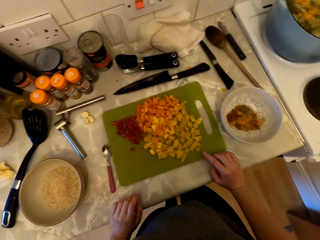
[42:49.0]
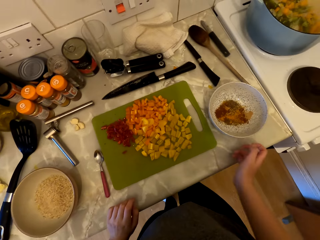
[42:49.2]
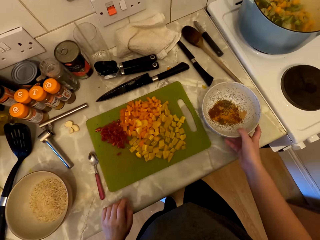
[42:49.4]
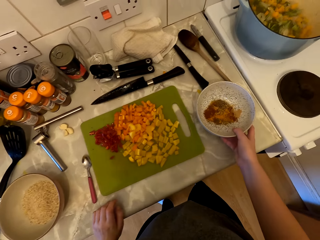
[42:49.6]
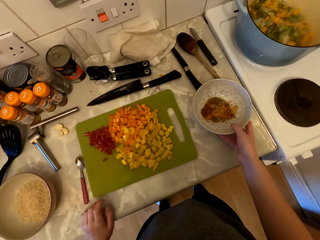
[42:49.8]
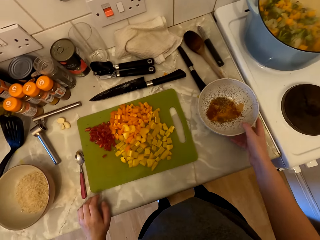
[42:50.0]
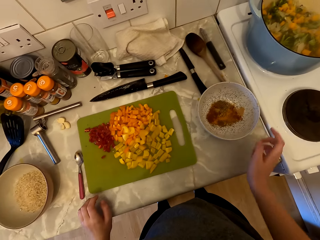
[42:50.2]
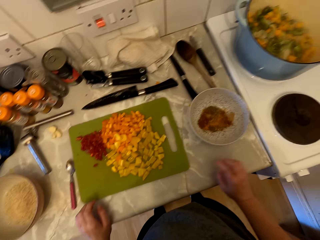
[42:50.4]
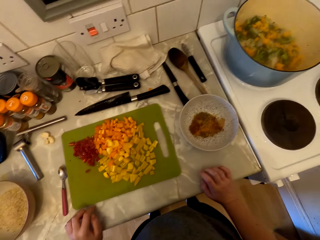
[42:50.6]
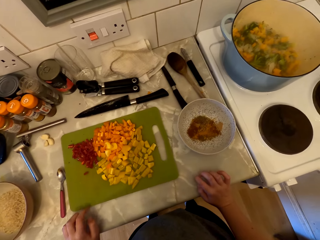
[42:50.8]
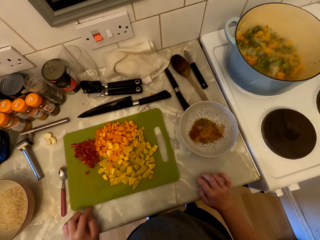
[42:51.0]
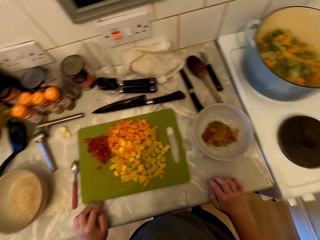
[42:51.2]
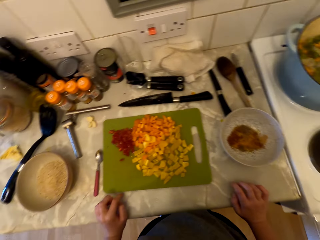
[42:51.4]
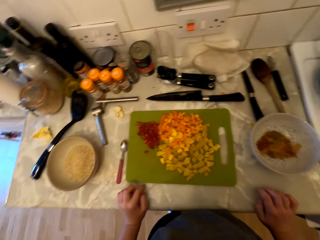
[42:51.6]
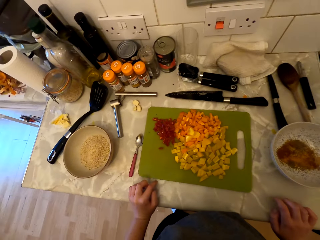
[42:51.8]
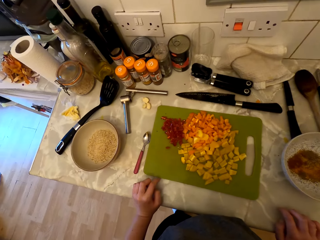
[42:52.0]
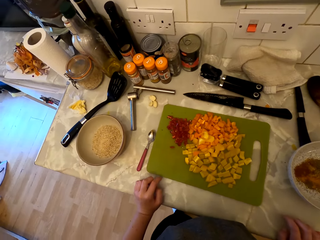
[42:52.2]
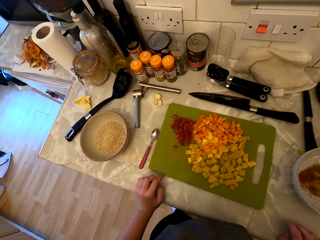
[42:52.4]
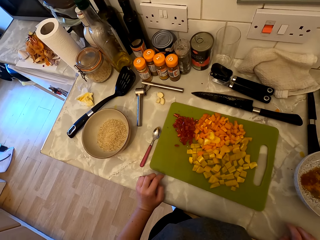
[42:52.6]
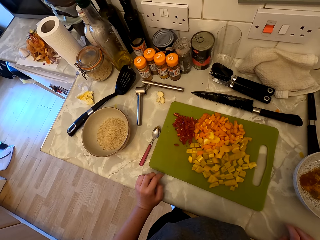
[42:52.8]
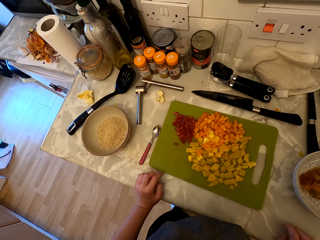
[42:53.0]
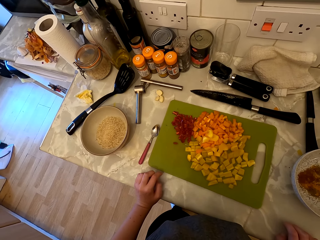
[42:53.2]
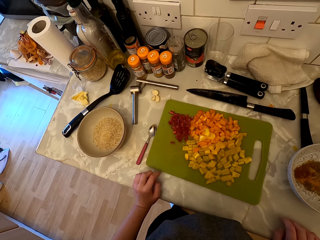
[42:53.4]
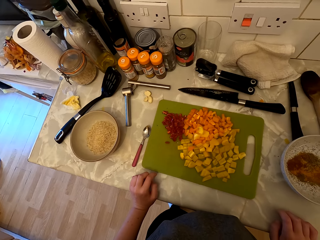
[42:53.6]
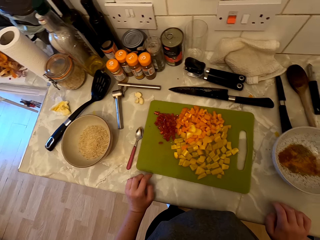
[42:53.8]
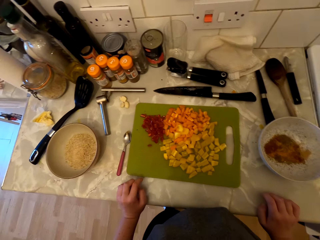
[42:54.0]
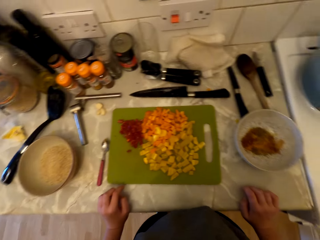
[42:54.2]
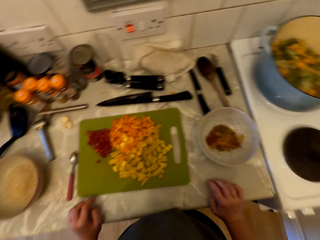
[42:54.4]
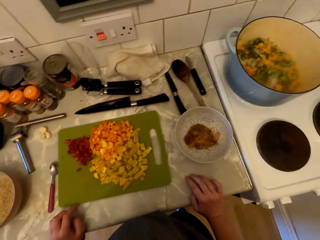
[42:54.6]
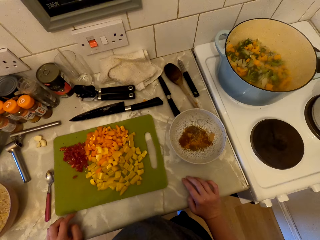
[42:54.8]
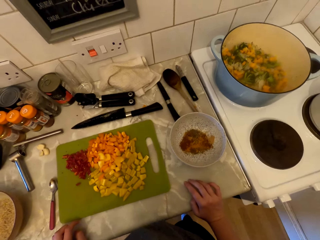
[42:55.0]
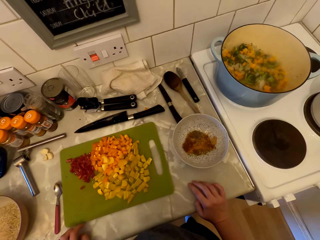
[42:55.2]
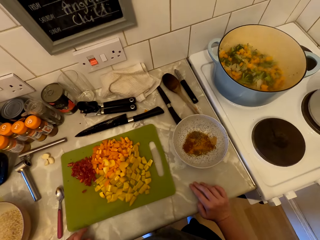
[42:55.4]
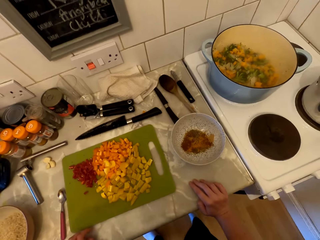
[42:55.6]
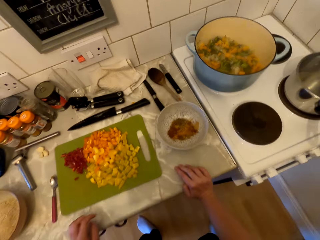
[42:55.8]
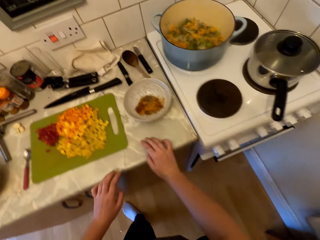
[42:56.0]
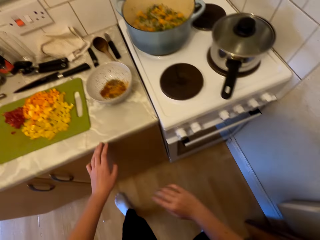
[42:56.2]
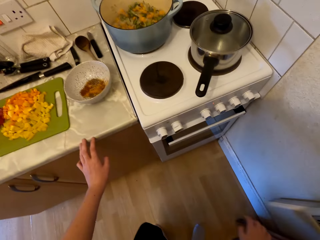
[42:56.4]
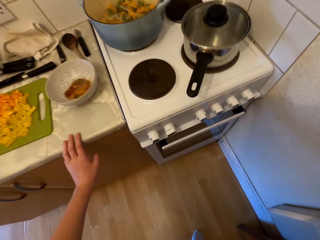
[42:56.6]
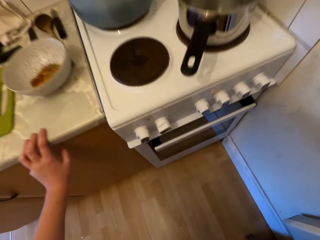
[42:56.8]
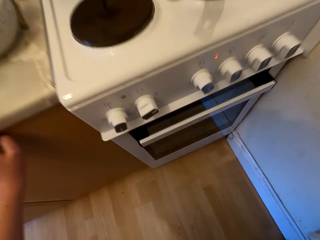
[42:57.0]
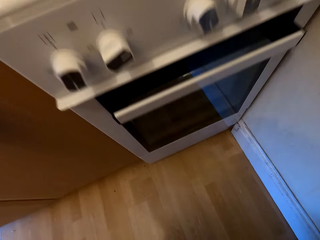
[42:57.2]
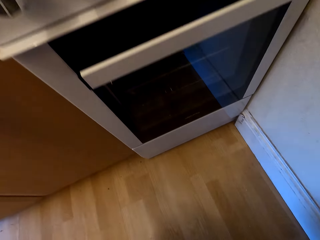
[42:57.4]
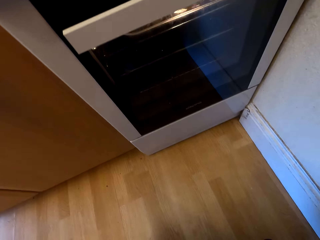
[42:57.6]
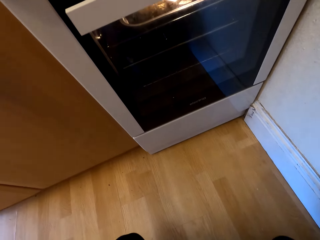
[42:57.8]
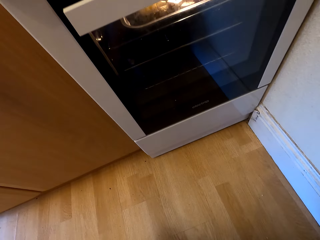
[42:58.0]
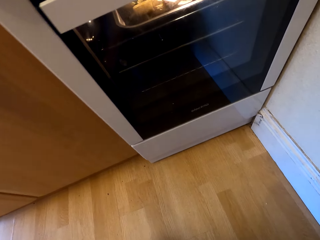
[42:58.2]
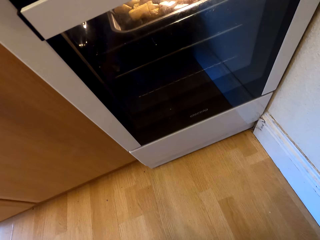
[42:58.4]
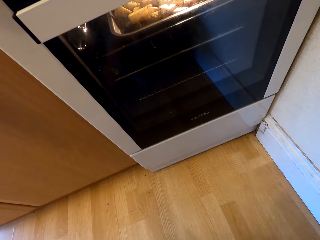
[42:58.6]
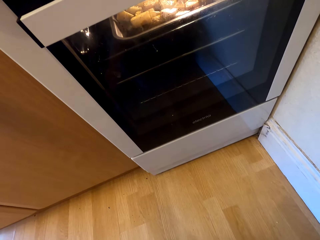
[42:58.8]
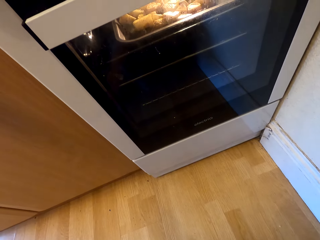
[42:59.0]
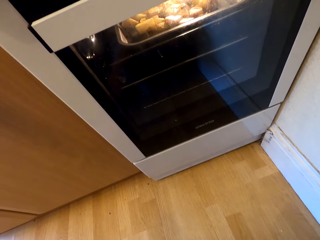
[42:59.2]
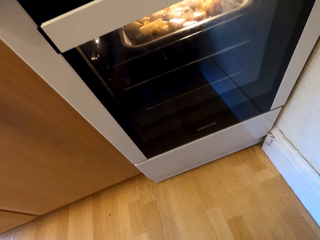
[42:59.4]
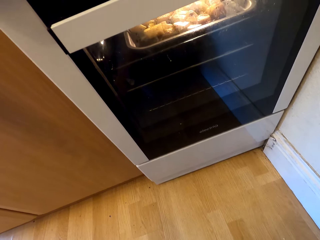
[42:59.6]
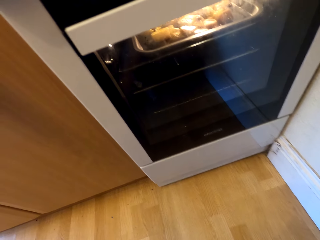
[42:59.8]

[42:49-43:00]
The camera wearer touches the bowl. They move the bowl. They talk. They look around. They look in the oven.

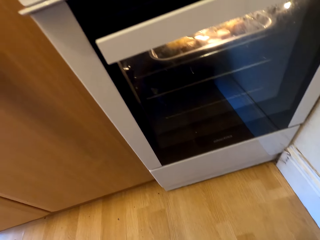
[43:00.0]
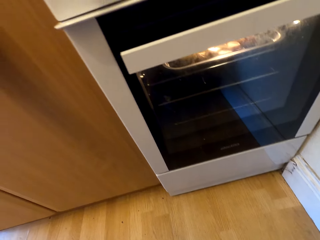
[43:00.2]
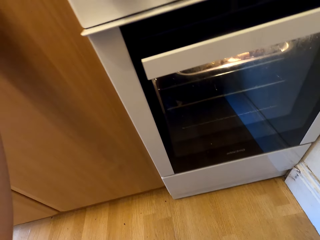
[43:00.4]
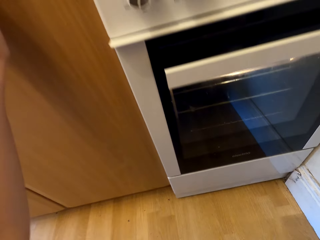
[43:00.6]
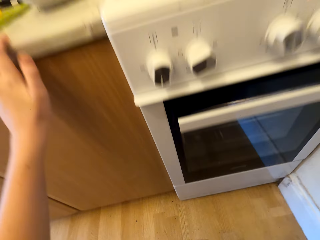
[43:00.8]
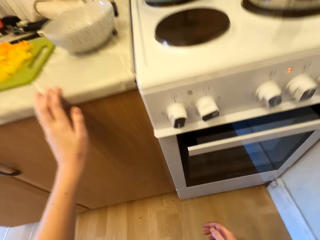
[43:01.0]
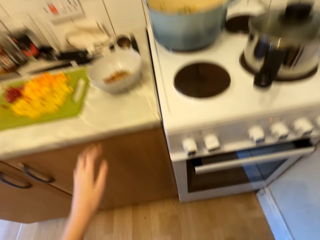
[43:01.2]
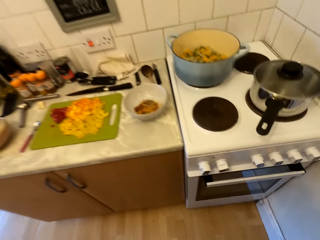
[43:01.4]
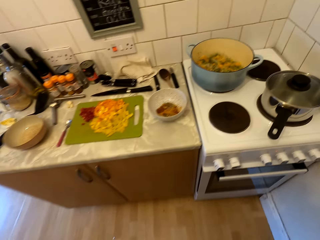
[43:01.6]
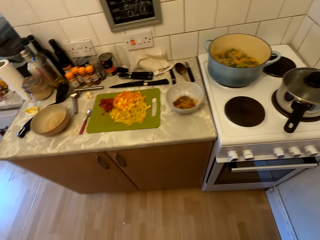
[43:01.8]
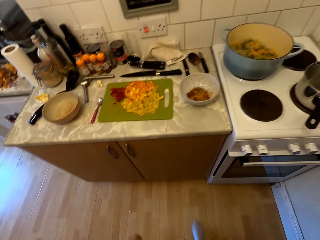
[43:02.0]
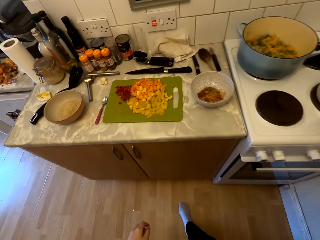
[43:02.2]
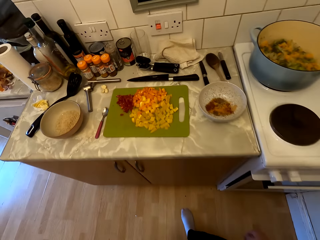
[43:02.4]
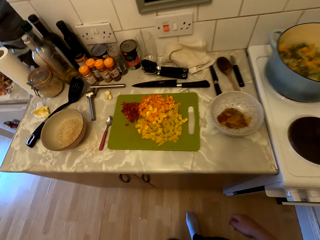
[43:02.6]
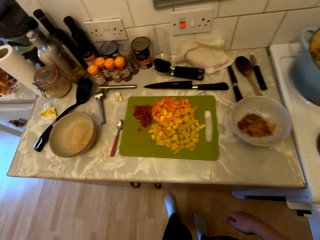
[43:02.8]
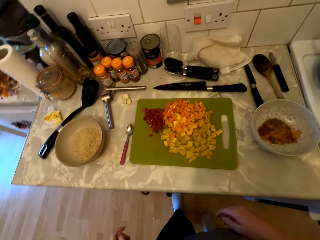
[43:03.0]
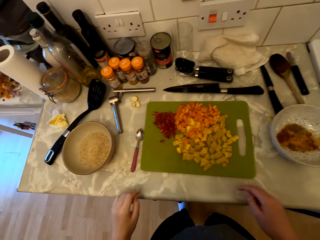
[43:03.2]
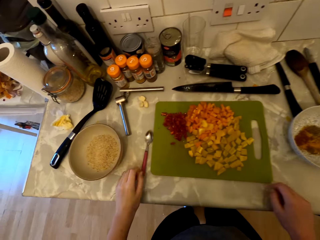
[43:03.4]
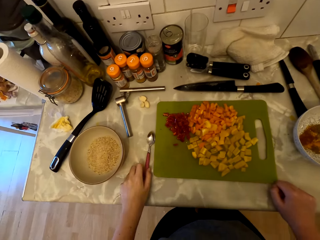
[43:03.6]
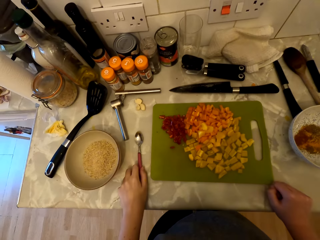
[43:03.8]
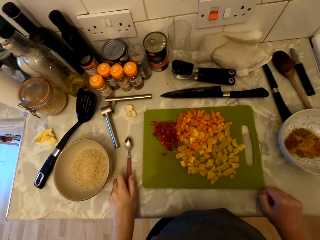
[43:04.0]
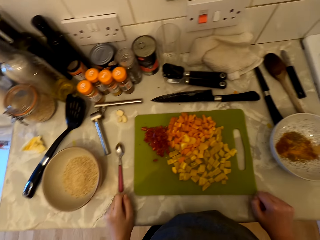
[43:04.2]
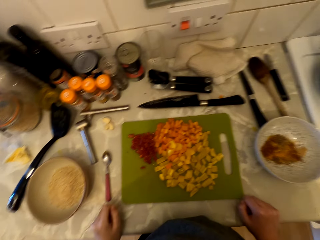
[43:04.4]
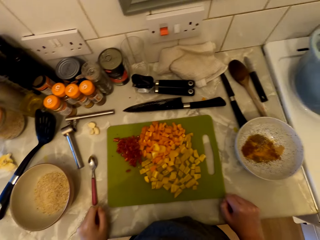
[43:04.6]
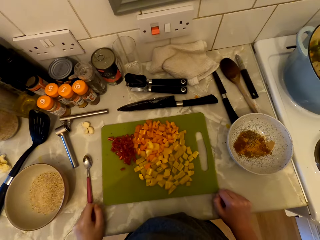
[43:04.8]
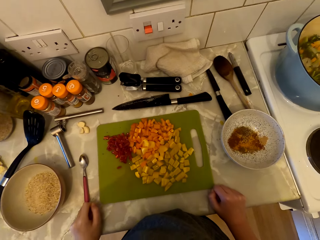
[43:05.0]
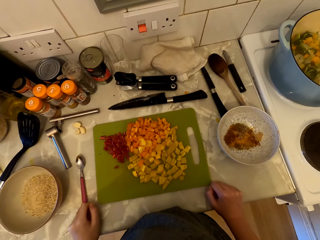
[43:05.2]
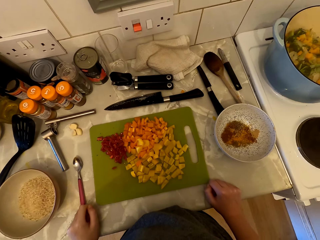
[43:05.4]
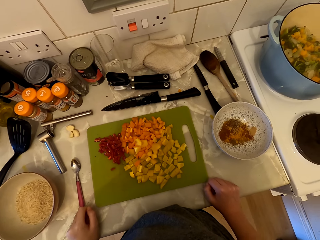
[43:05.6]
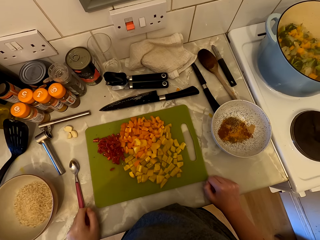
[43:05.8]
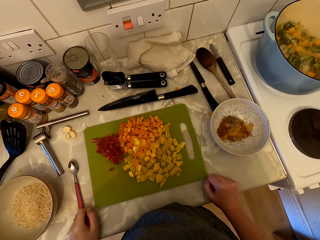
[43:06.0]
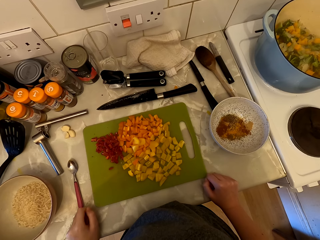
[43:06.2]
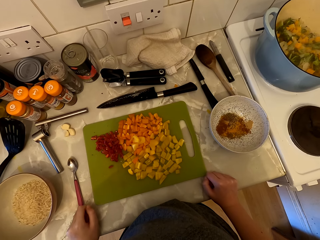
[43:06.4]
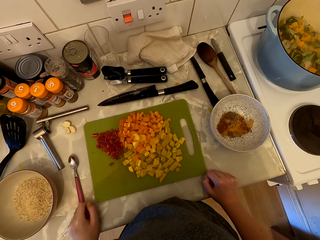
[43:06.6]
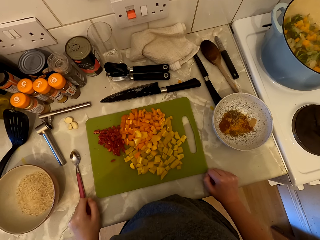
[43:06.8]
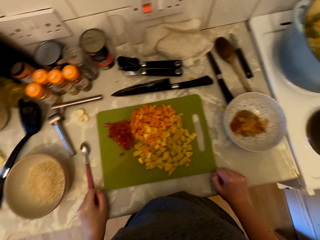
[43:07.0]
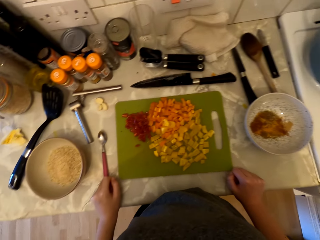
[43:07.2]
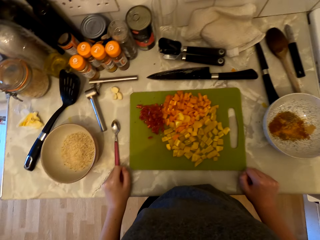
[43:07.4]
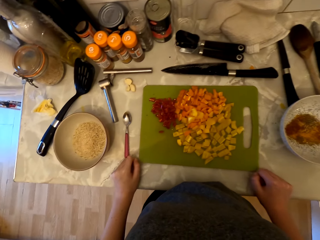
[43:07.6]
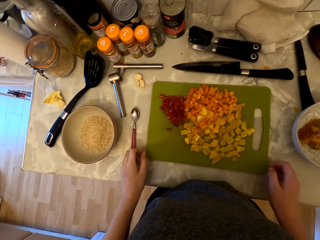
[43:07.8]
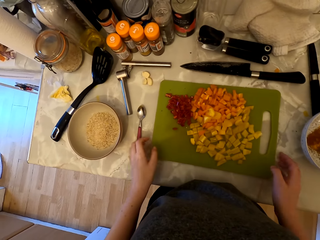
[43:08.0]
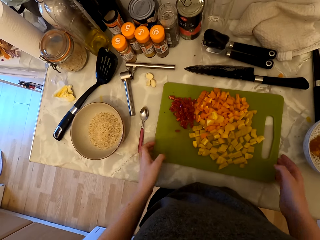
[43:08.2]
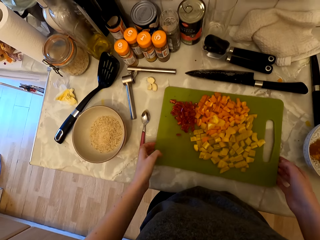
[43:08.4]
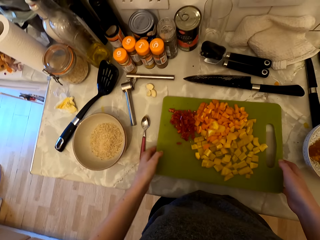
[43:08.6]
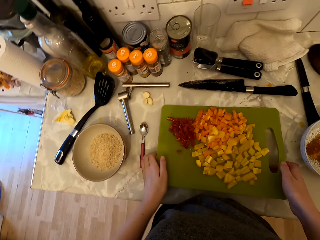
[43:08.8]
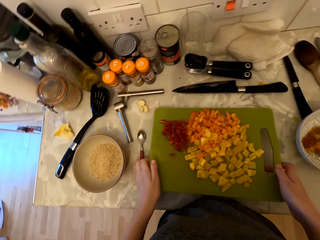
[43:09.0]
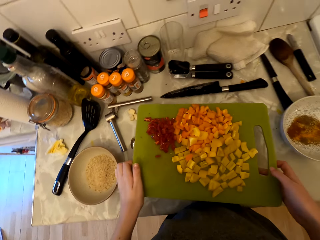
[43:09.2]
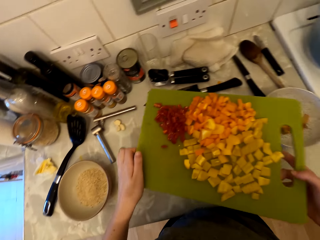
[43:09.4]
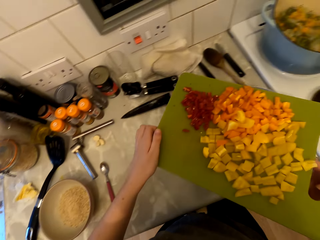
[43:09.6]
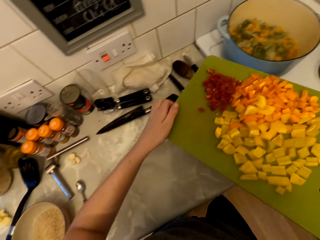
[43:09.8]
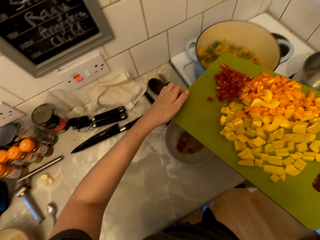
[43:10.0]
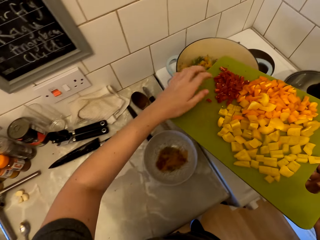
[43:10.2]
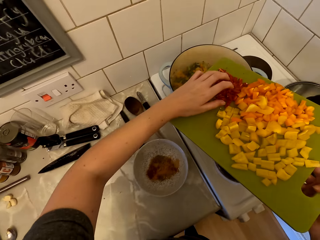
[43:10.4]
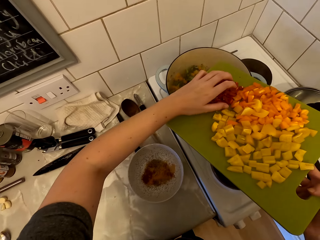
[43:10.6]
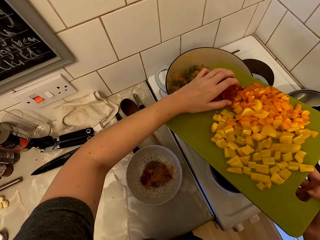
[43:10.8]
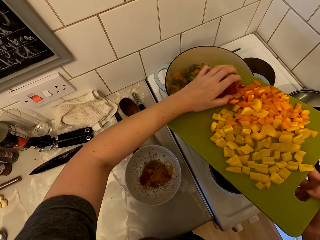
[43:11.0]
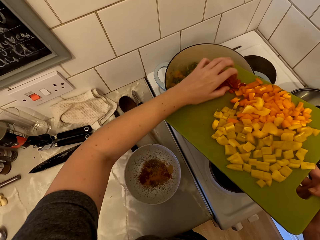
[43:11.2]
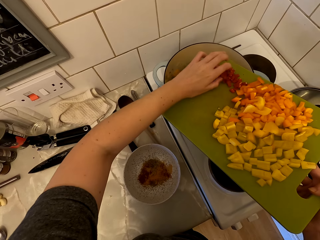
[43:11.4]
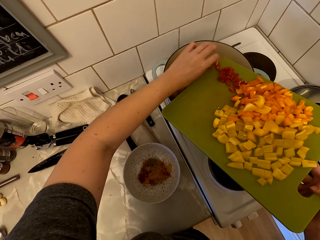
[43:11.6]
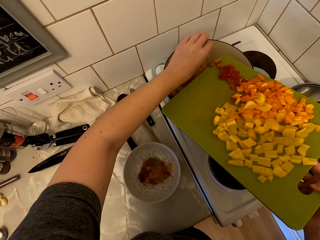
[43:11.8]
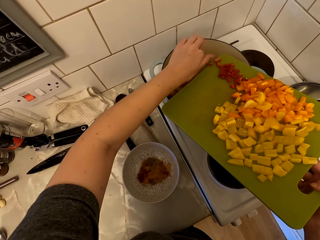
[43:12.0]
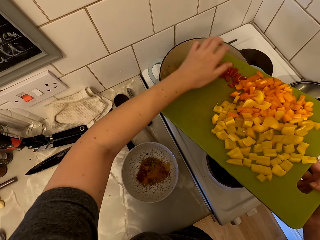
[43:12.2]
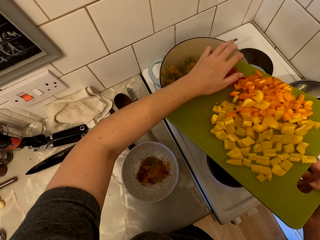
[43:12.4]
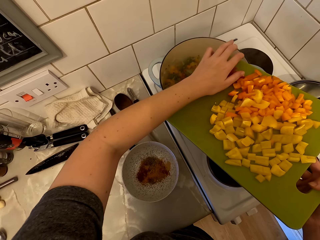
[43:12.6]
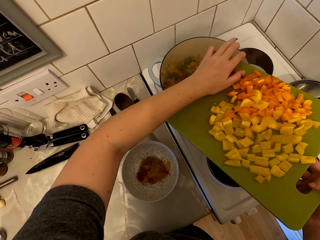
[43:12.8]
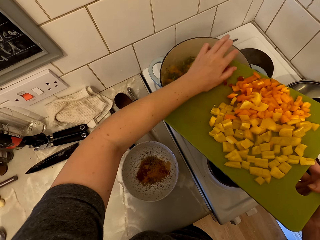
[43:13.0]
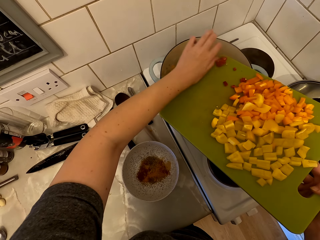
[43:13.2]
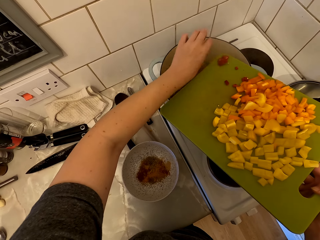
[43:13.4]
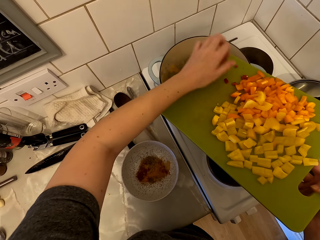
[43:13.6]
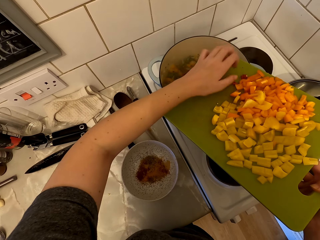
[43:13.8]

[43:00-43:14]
The camera wearer stares into the oven. They look around, walk, touch the spoon, and look around. They take up the tray full of cut pieces of ingredients. They pour the cut pieces of ingredients in the saucepan.
